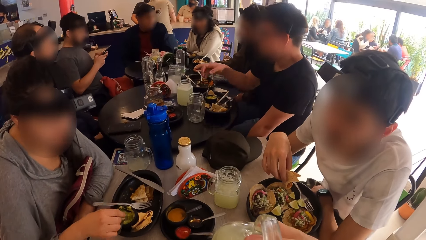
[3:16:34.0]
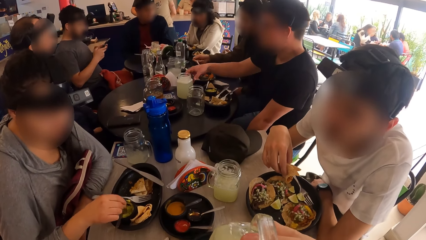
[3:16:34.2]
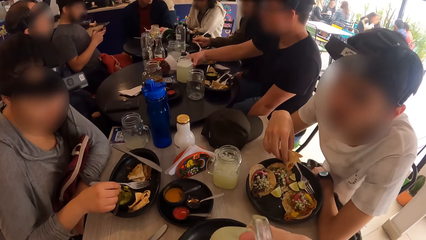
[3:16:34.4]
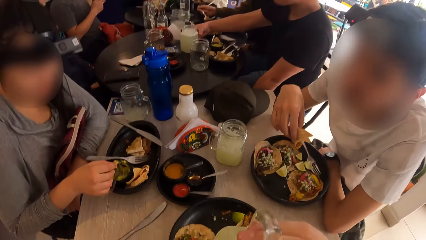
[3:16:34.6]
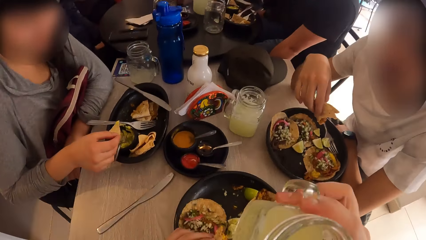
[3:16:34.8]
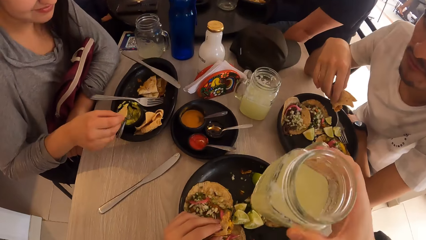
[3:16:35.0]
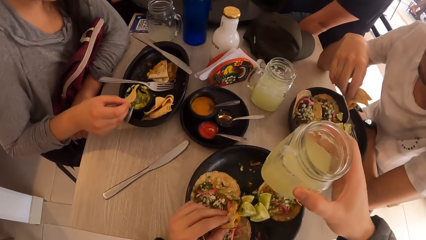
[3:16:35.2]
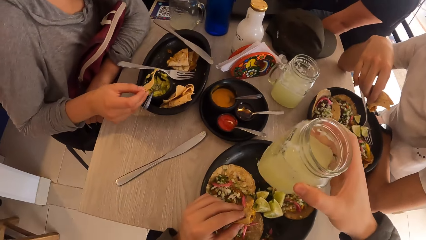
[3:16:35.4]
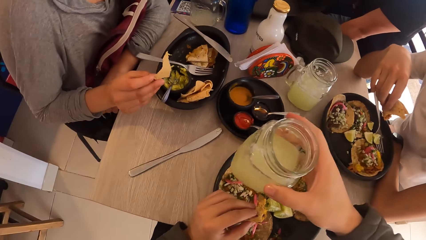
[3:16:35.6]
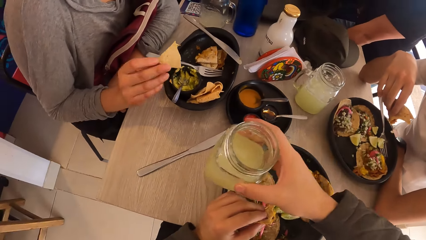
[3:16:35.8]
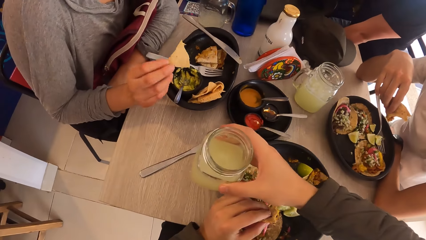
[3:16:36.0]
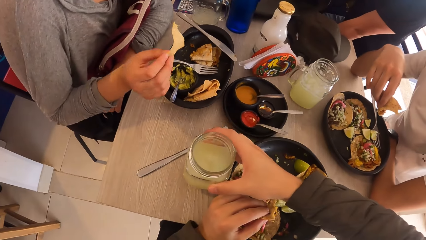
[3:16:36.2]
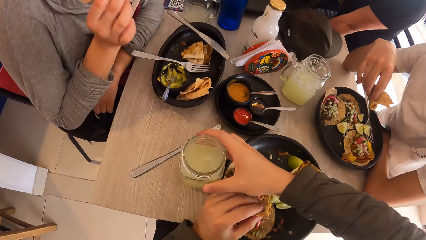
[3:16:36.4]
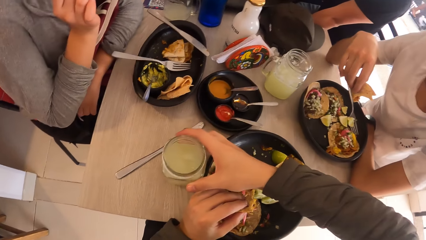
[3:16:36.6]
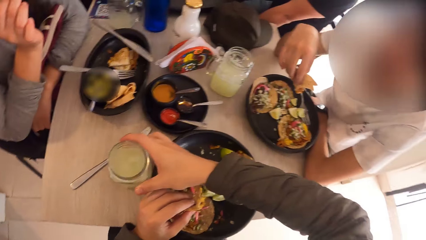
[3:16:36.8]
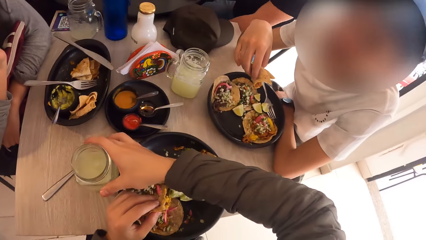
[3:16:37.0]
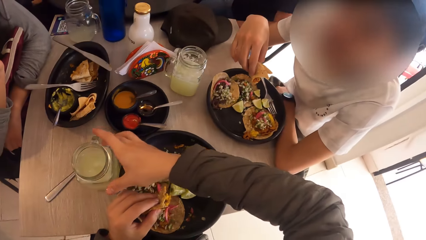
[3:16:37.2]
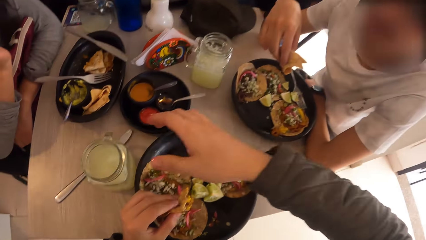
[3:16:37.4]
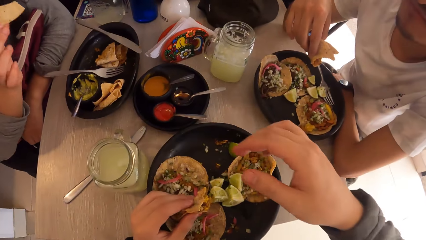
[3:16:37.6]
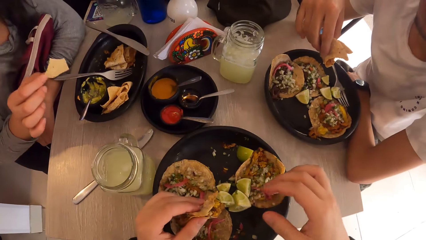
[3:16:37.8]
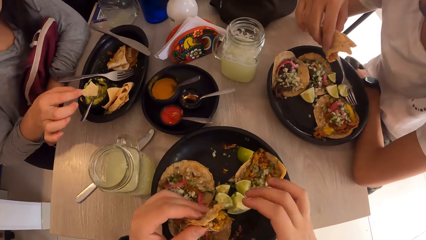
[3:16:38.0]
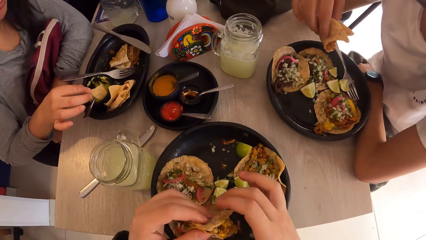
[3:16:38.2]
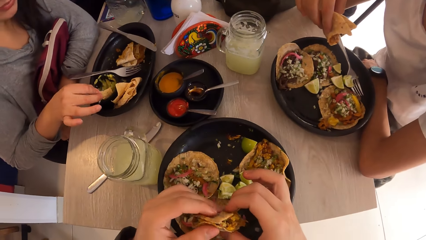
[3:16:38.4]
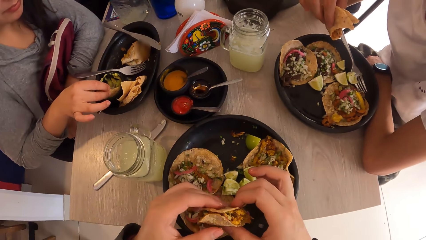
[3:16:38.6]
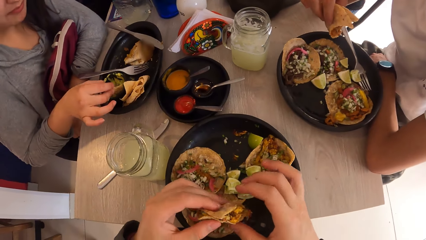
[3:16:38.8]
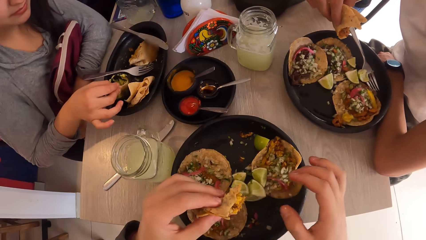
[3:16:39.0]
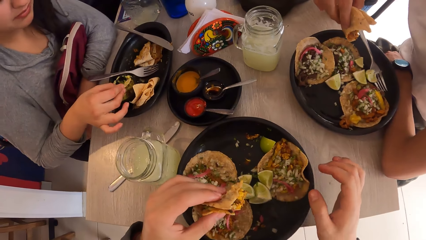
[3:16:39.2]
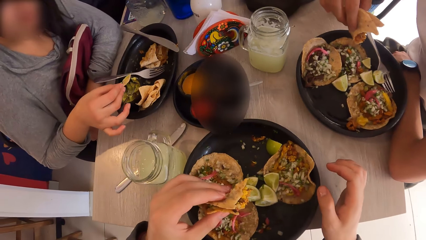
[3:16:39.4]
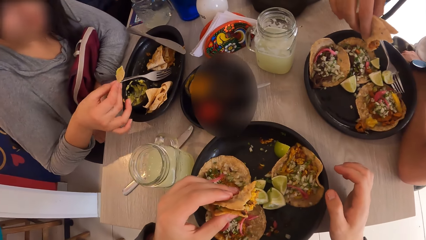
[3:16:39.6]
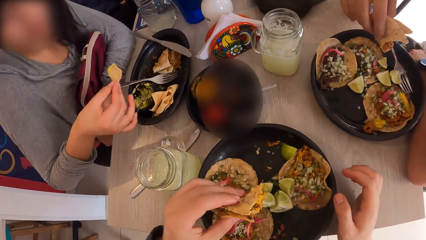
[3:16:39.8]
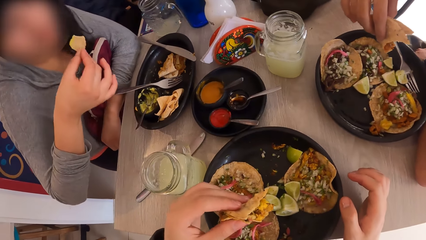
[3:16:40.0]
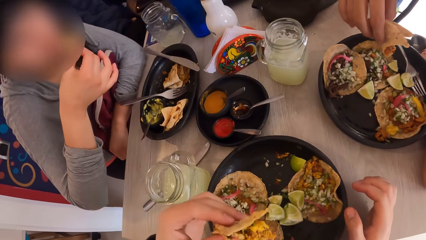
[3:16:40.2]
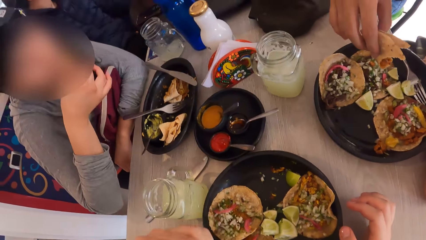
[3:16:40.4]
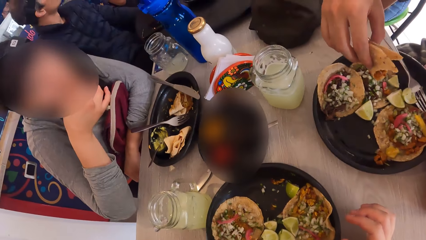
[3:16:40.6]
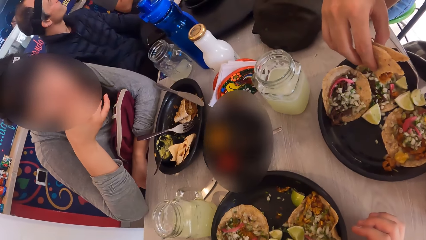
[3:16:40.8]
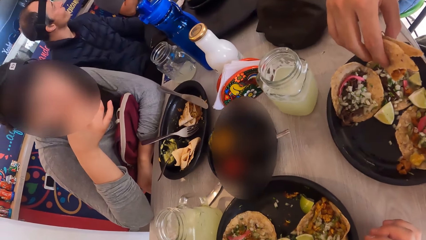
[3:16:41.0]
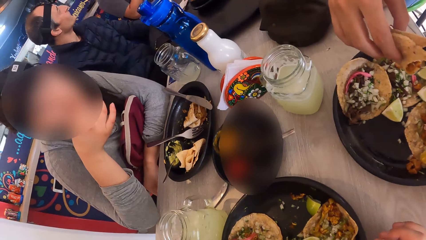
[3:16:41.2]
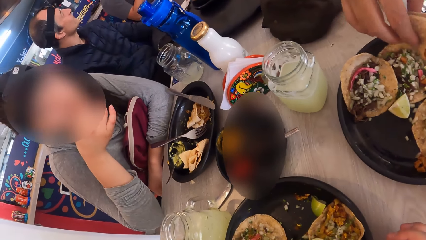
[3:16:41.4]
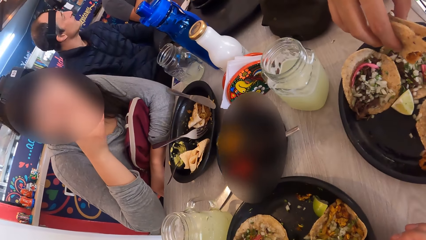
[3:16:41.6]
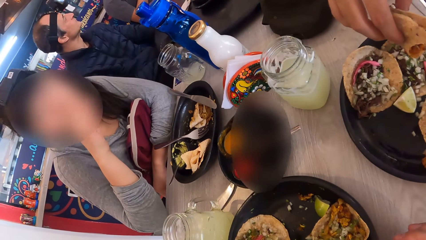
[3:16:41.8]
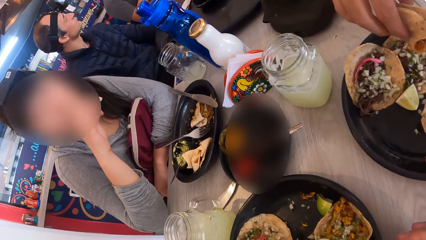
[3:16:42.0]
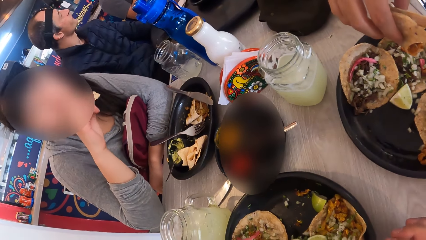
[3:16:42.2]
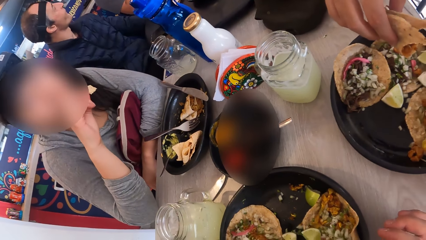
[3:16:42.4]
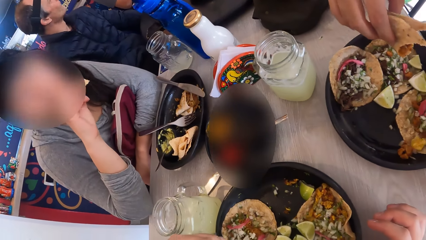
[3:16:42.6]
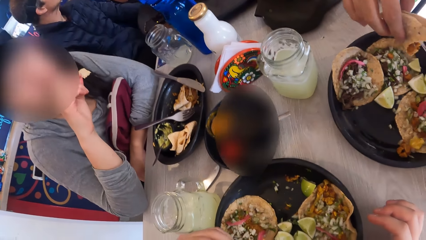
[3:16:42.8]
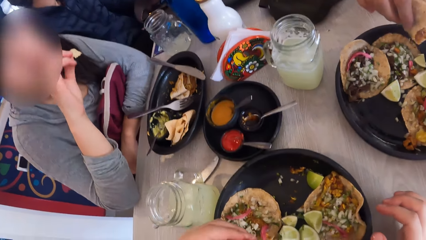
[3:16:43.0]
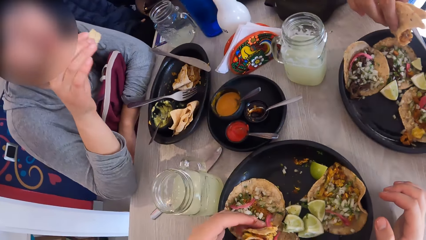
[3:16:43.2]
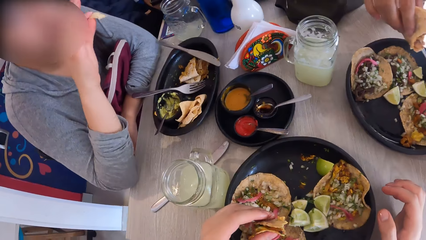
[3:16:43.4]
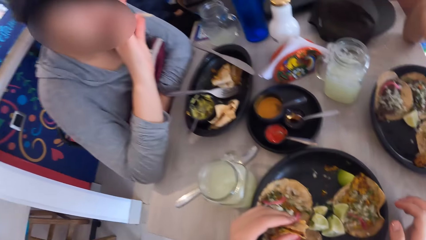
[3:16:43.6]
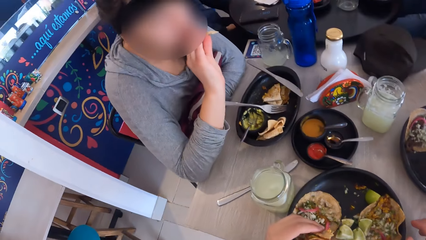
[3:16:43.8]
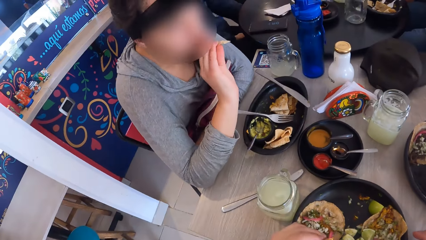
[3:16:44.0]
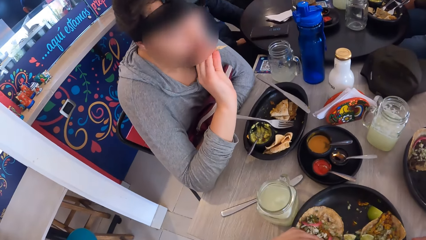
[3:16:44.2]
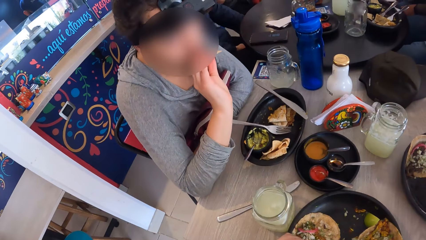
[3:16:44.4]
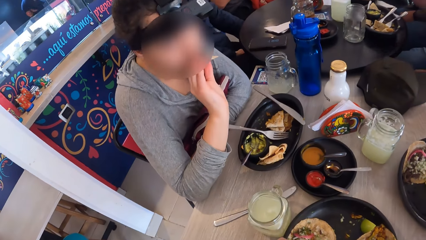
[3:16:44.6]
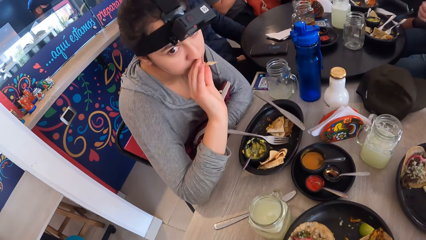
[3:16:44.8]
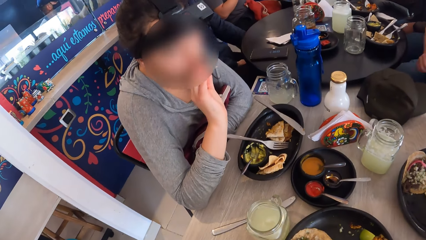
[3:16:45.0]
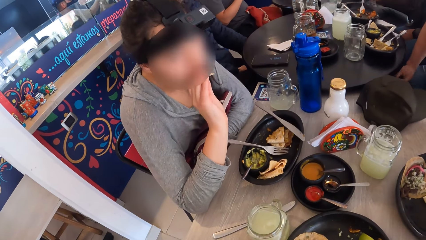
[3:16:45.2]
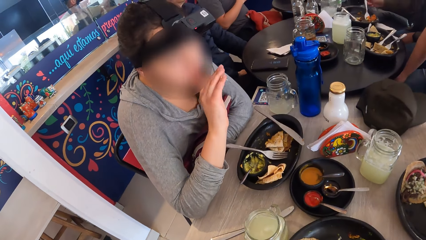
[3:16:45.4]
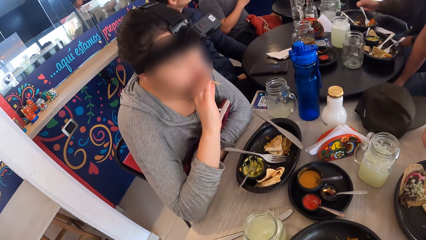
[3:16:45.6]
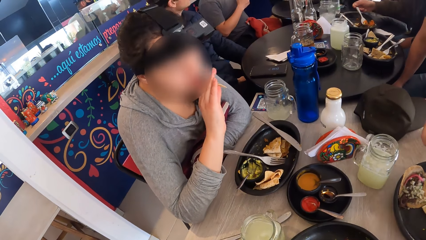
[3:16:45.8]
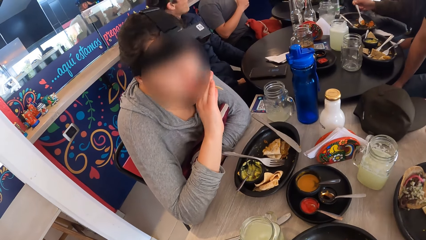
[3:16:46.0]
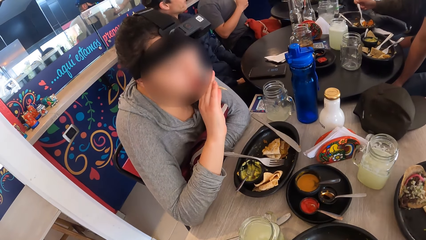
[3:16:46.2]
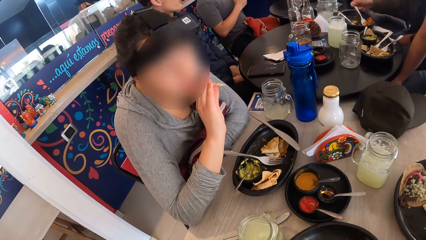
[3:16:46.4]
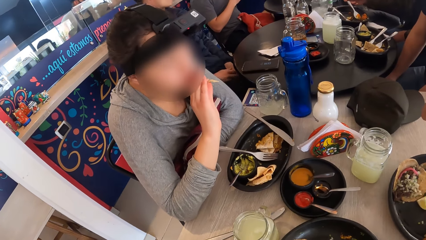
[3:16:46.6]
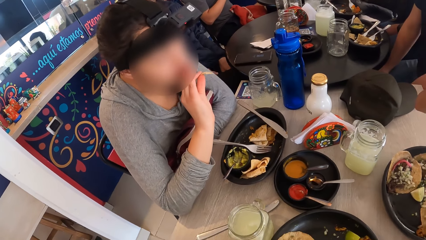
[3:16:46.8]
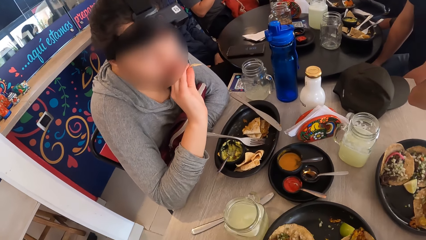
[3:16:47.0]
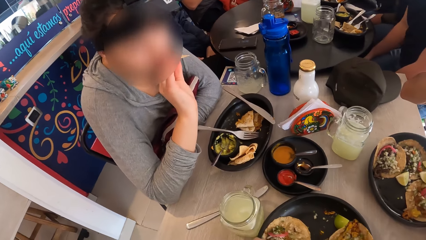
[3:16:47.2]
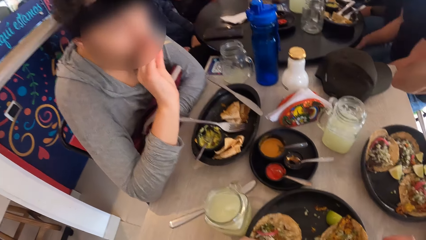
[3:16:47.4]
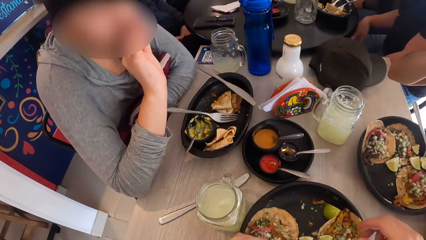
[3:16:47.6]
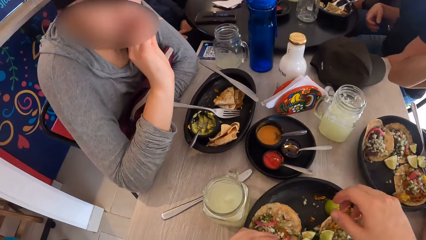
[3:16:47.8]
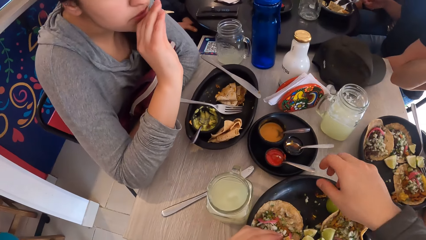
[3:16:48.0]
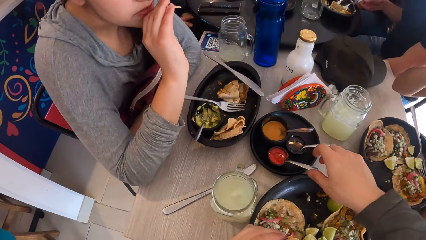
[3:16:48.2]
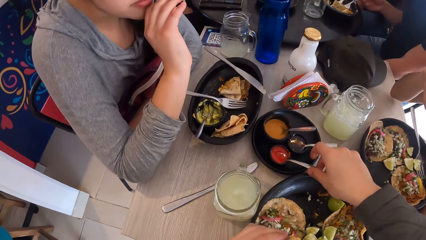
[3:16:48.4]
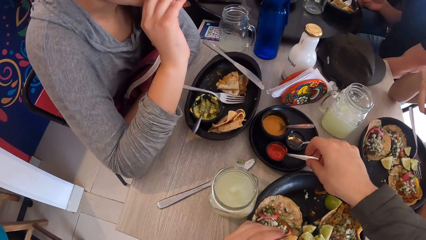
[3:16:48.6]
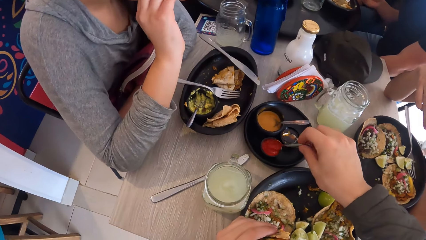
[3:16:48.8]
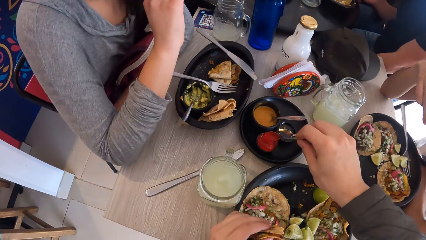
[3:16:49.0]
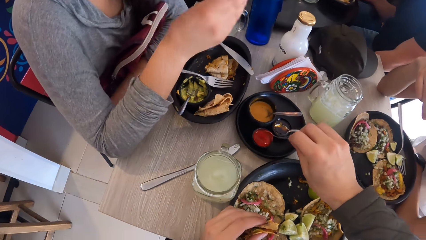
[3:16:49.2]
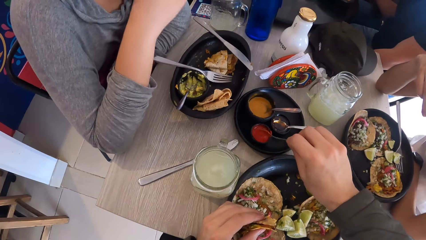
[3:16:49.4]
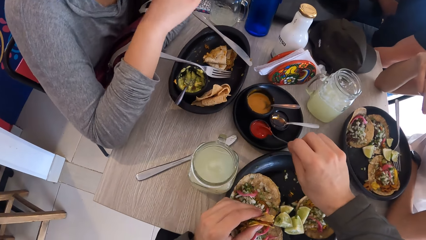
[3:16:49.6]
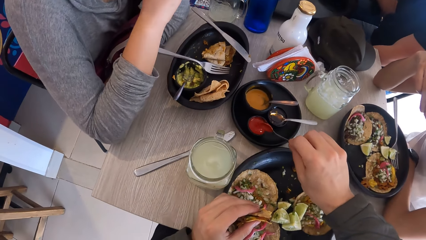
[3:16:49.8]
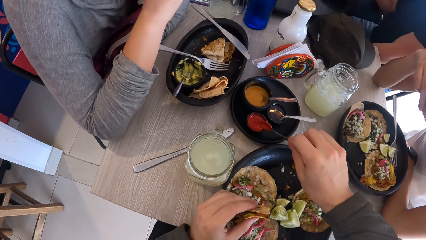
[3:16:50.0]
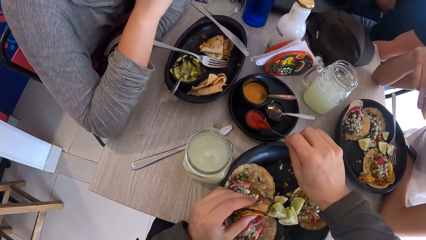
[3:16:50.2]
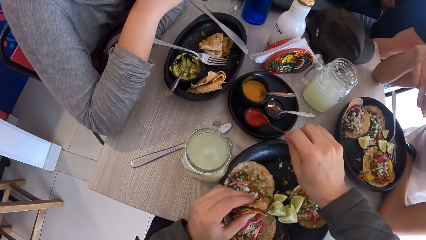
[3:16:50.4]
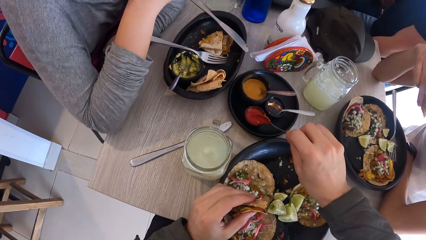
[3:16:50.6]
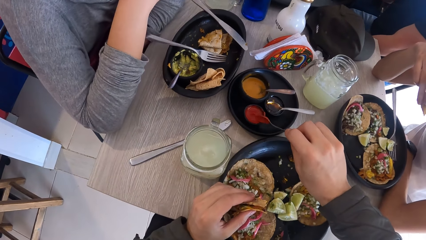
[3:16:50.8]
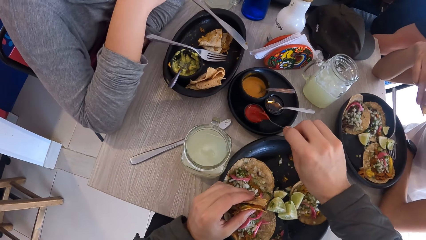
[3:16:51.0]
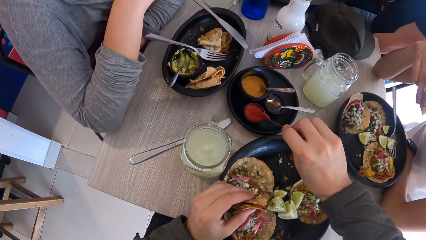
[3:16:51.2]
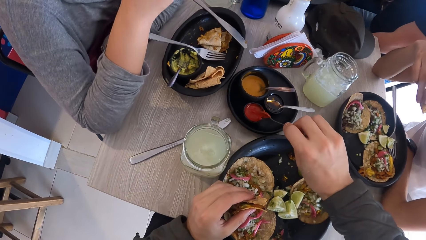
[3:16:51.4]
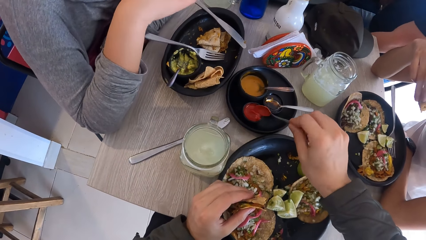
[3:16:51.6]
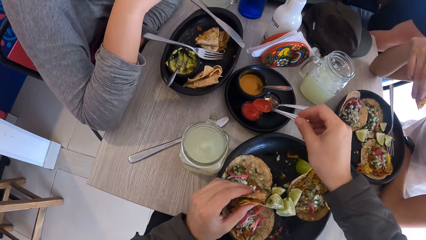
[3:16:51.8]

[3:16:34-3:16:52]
The camera wearer drops the mug of juice on the table with his right hand. A woman bites a flat bread. The woman scoops sauce with the flat bread. The camera wearer holds the flat bread with both hands. He looks around. He eats a taco with his left hand. The woman bites the flat bread. The woman interacts with the camera wearer. A man bites the flat bread. The camera wearer picks up a spoon and takes the ketchup from the black cup on the table with the spoon with his right hand. The woman uses gestures.
